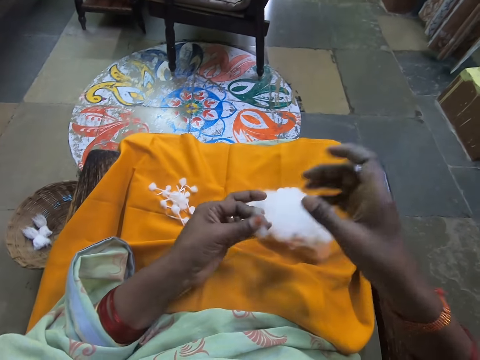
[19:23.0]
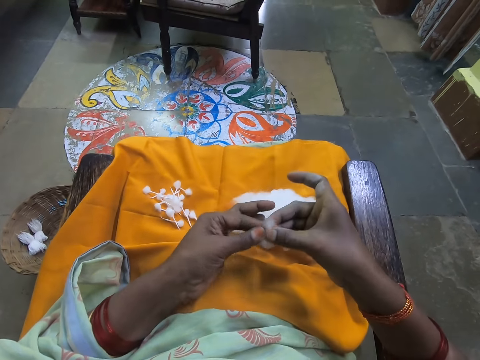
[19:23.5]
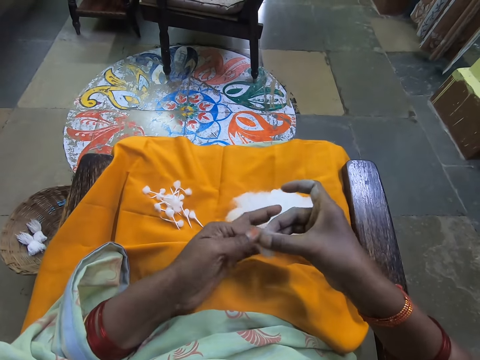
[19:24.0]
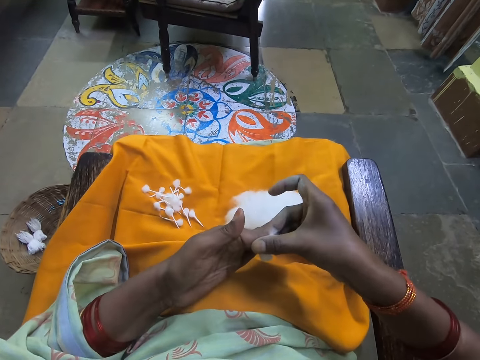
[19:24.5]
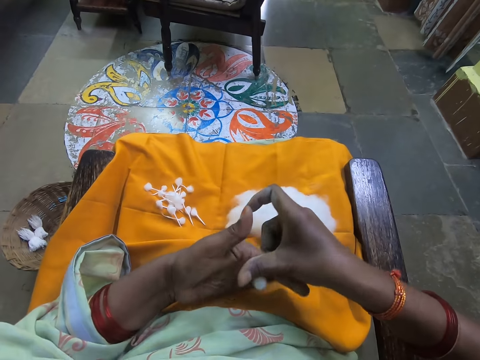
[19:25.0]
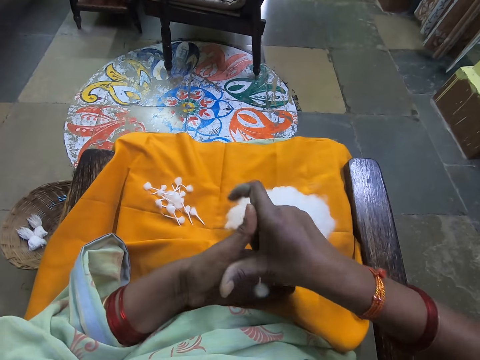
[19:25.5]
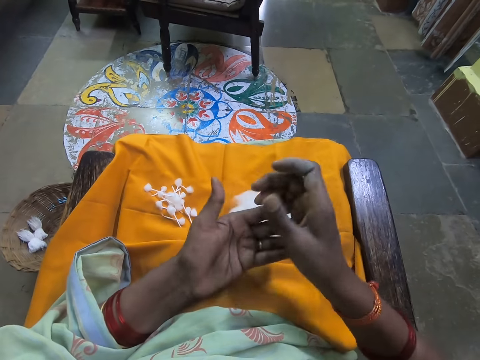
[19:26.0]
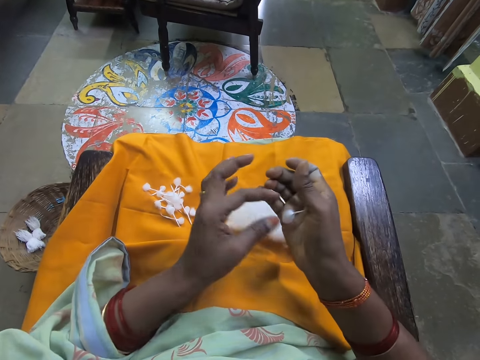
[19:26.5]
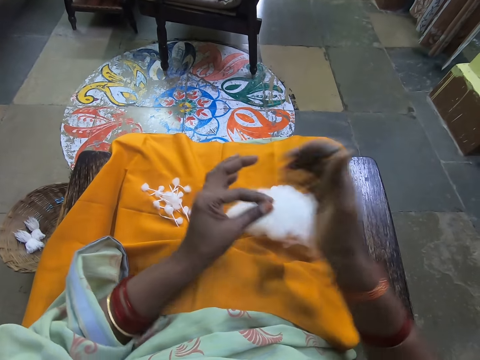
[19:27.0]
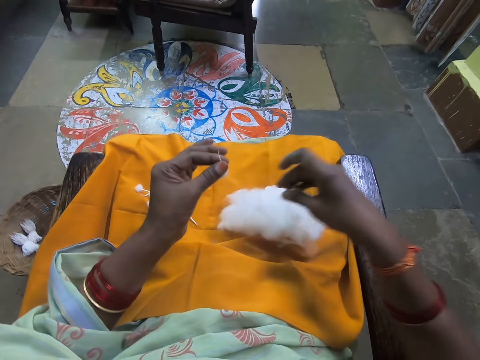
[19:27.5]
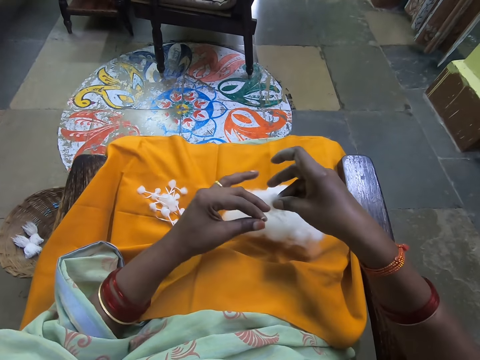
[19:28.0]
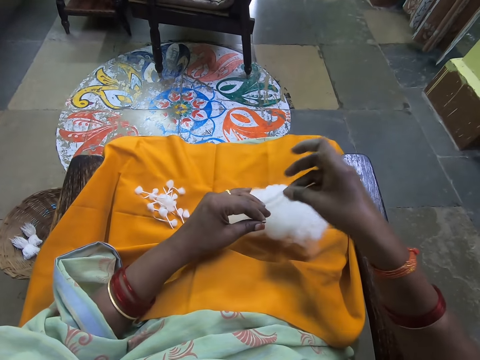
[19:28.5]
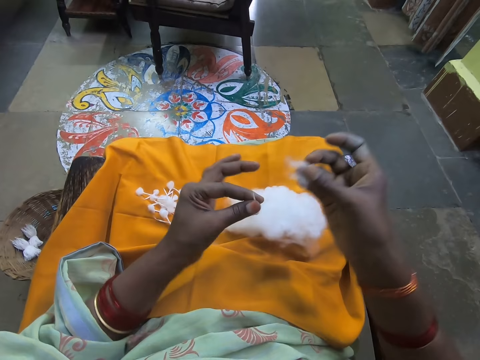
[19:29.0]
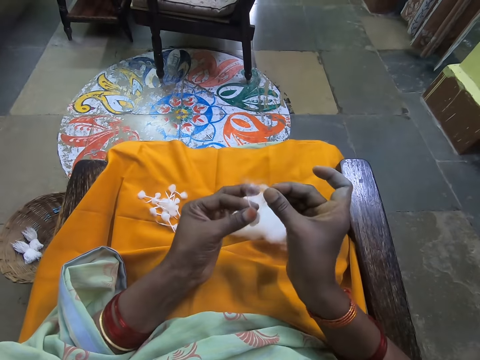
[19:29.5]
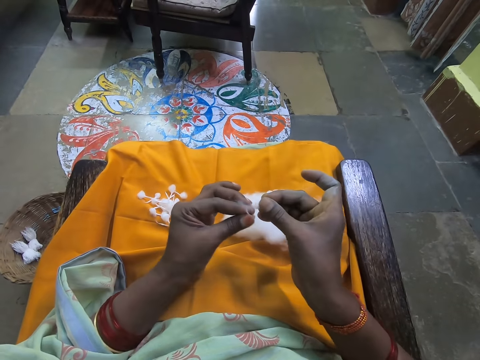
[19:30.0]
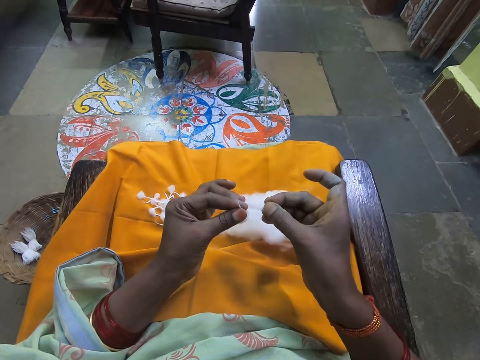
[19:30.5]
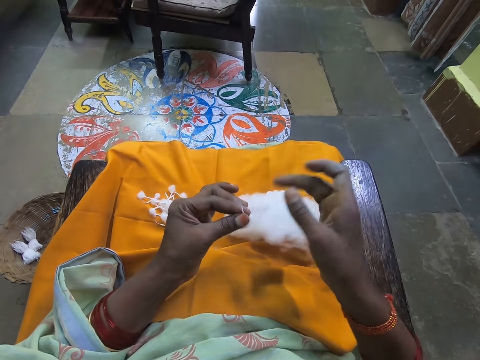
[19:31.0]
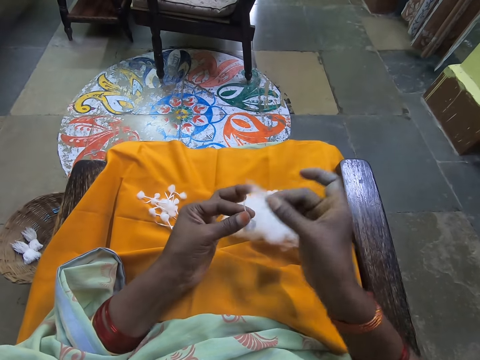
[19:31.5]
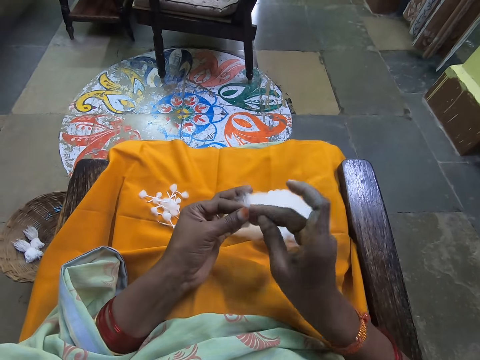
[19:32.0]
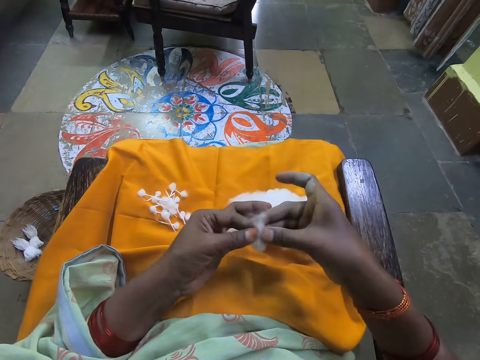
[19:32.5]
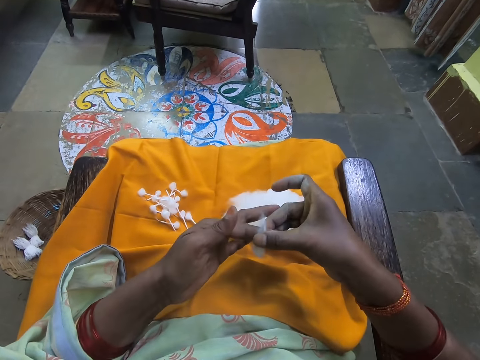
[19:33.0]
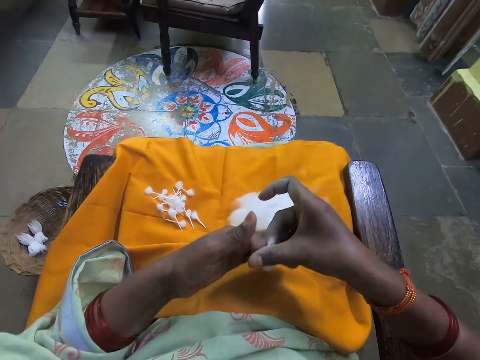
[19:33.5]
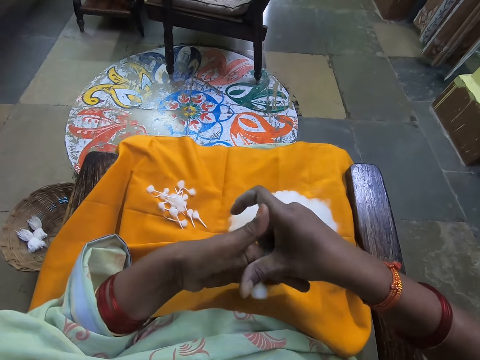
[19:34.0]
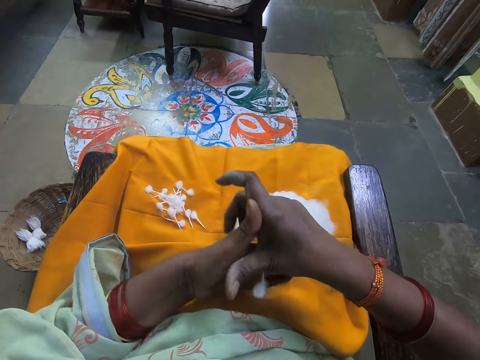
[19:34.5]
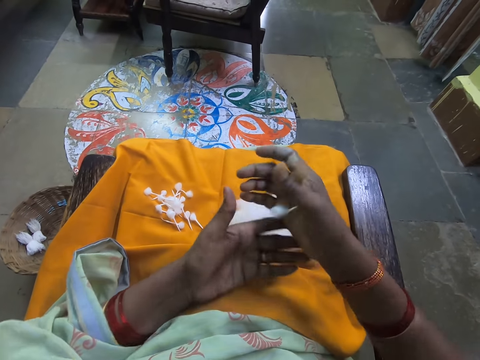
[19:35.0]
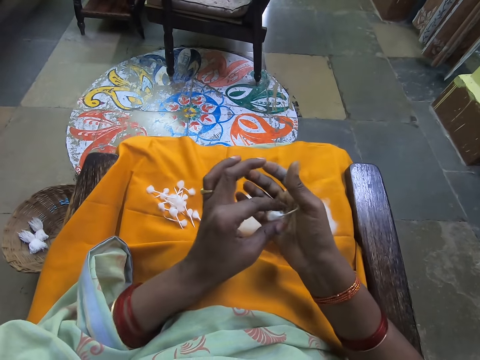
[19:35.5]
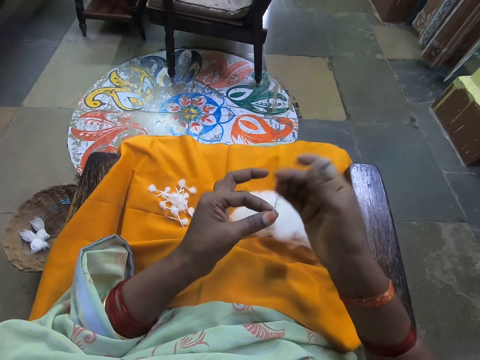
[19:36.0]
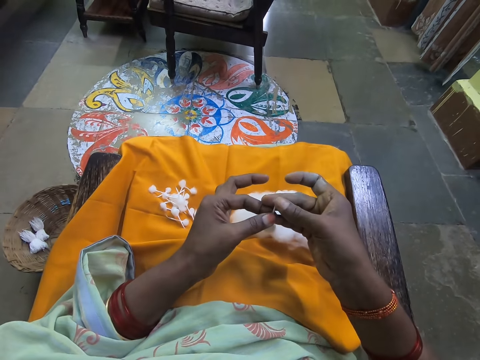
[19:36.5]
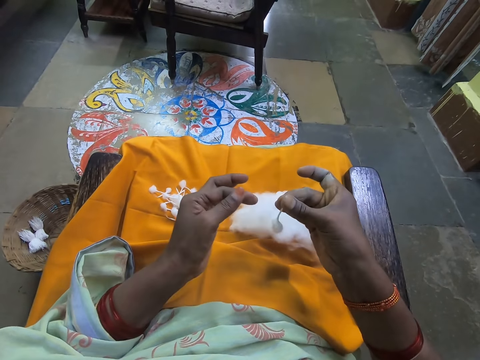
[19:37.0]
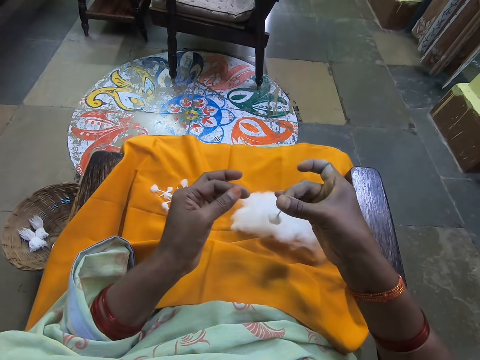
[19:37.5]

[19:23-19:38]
The camera wearer rolls cotton with hands. She picks the cotton wool from her right hand with her left hand. She places the cotton on the other hand. She picks some cotton wool from the ball of cotton wool on her lap with her right hand. She pinches the cotton with hands. She places her left hand on the ball of cotton wool on her lap. She adjusts the cotton wool with both hands. She rolls the cotton wool in her right hand with the cotton wool in her left hand into a cotton wick. She places the cotton on the cotton. She adjusts the cotton wick with both hands. She places the cotton on the other hand.

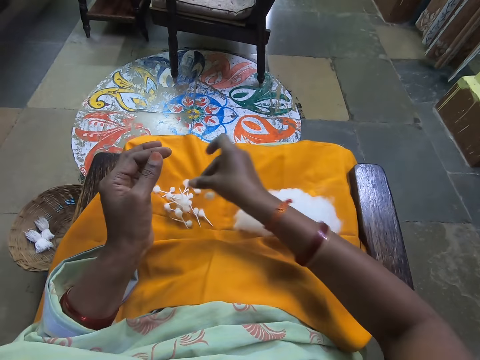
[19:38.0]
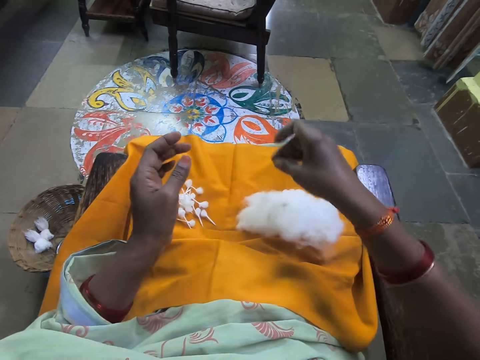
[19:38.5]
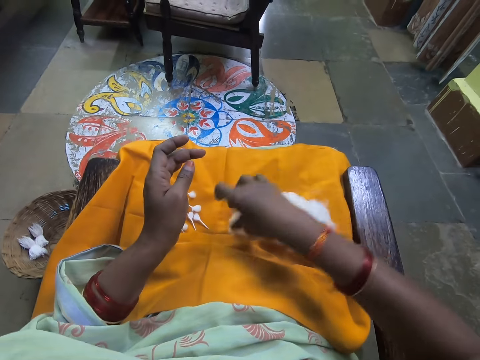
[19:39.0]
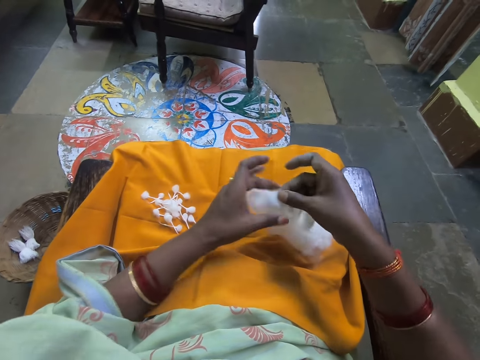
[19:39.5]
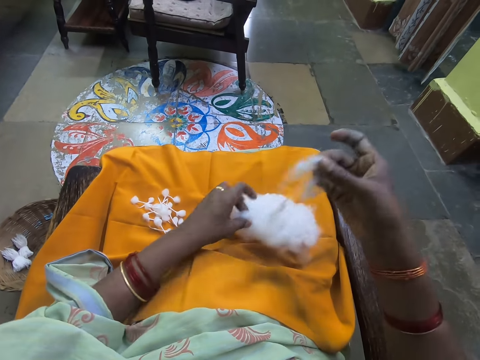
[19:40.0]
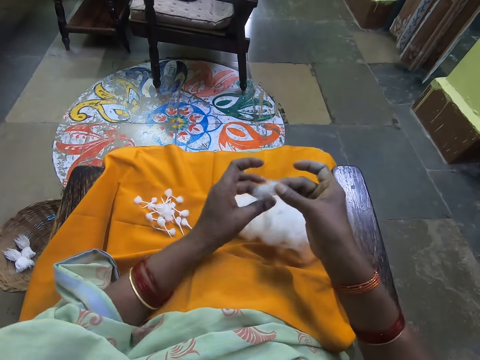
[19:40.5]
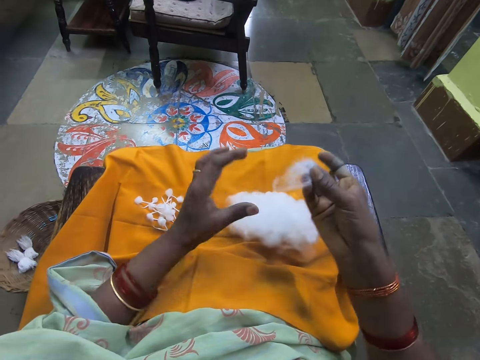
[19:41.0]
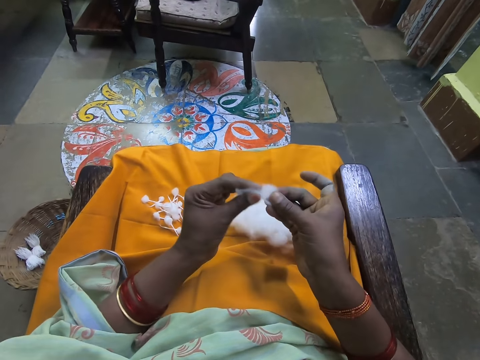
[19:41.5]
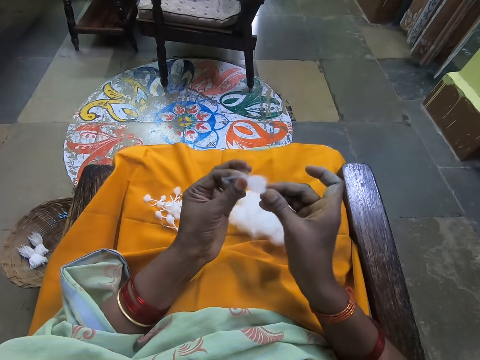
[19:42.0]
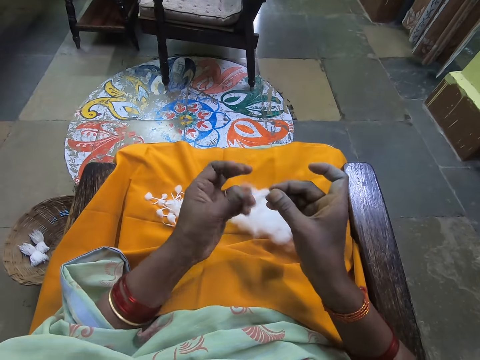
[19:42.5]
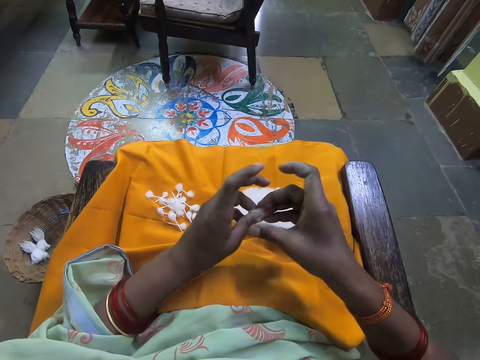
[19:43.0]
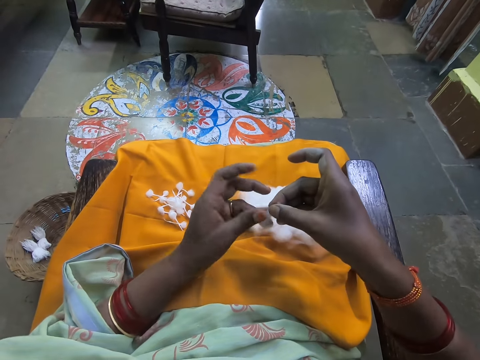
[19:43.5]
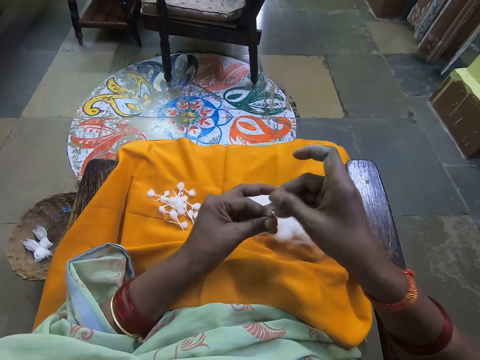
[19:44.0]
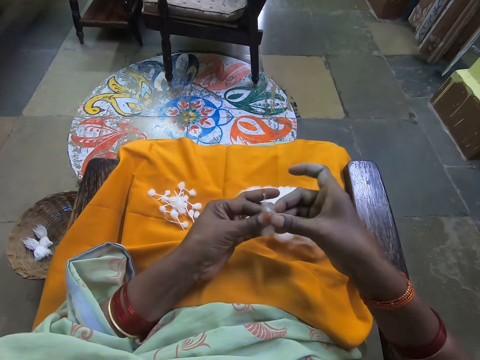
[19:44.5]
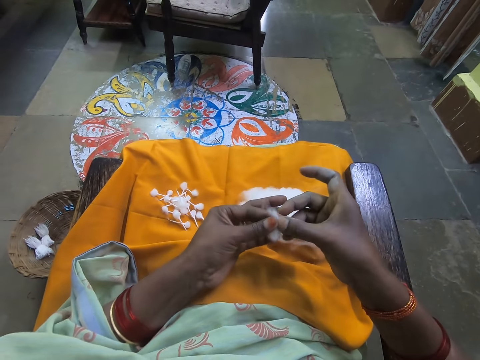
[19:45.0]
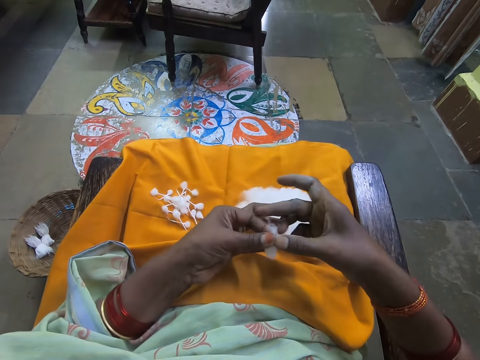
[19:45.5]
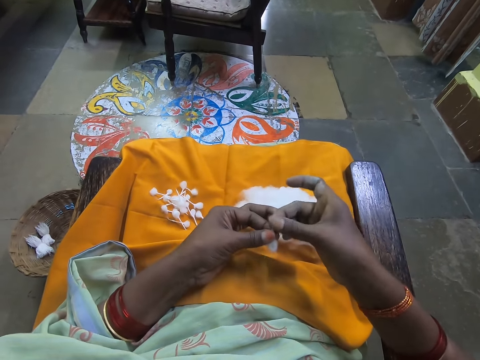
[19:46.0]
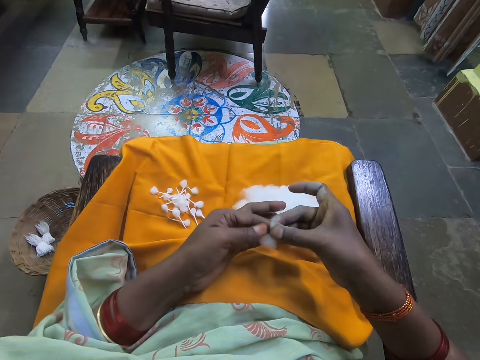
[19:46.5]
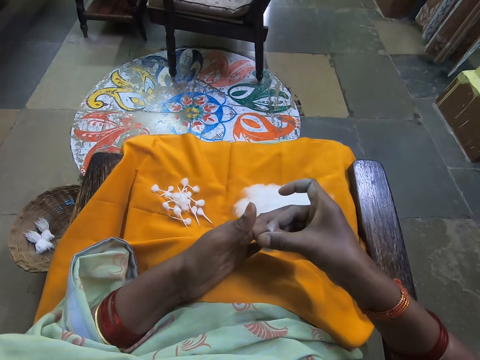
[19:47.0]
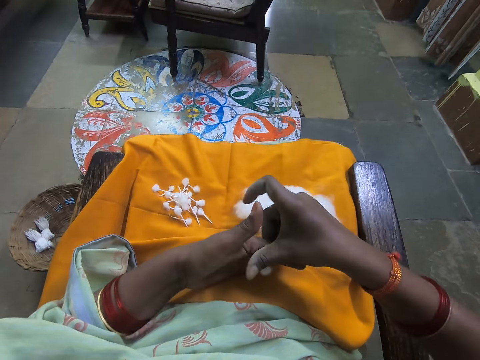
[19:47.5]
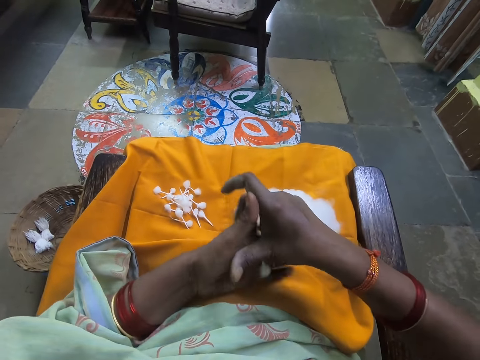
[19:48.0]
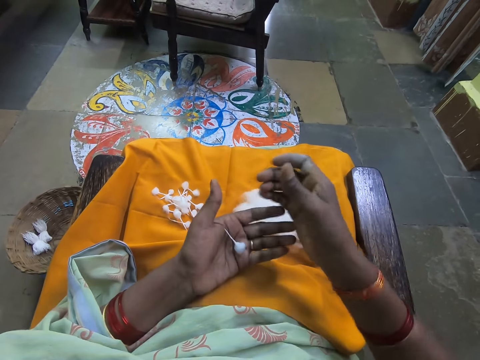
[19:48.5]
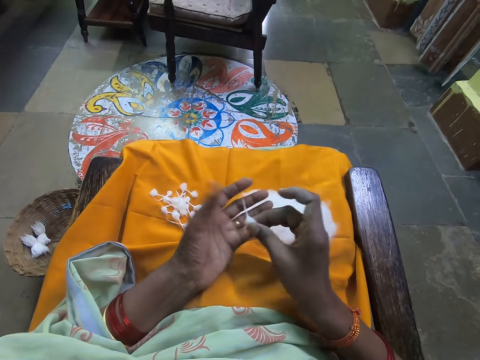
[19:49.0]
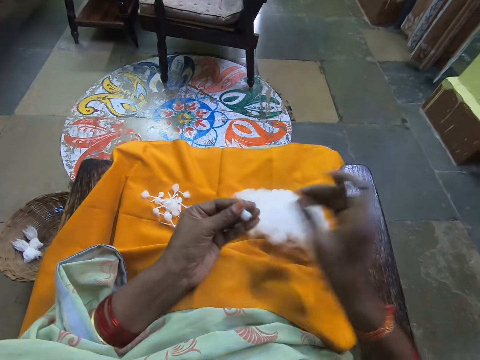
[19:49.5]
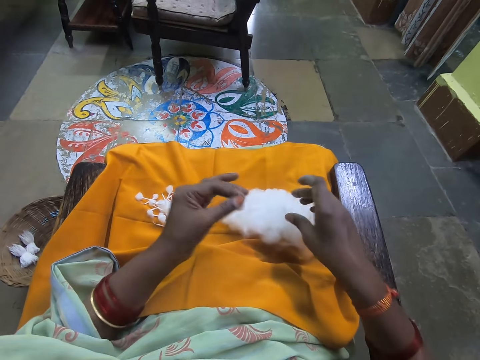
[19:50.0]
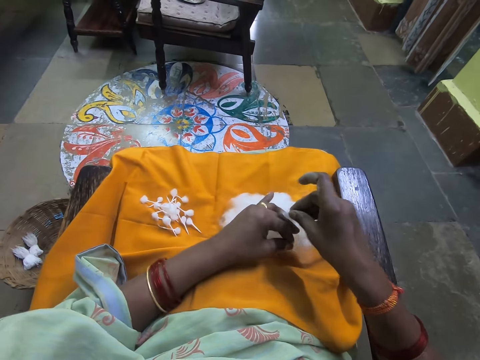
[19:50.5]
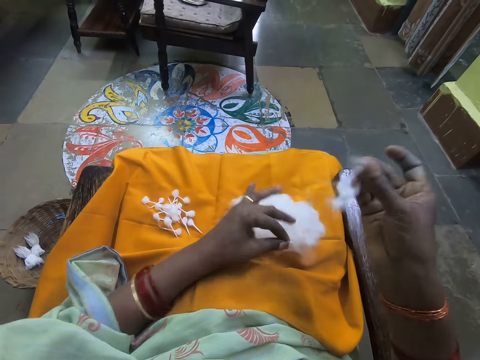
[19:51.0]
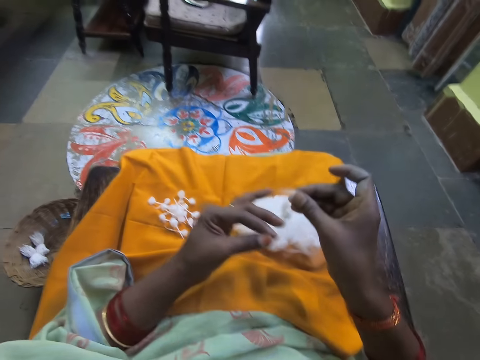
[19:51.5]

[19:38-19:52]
The camera wearer places the cotton wick on her lap with her right hand. She pinches the cotton with hands. She places her left hand on the ball of cotton wool on her lap. She picks some cotton wool from the ball of cotton wool on her lap with her right hand. She picks some cotton wool from the cotton wool in her right hand with her left hand. She places the cotton wool on her lap with her left hand. She rolls the cotton wool with both hands. She aligns the cotton with both hands, folds the cotton with both hands and rolls the cotton with hands. She adjusts the cotton wool with both hands. She places the cotton on the other hand. She places her left hand on the ball of cotton wool on her lap. She pinches the cotton with hands. She picks some cotton wool from the ball of cotton wool on her lap with her right hand.
